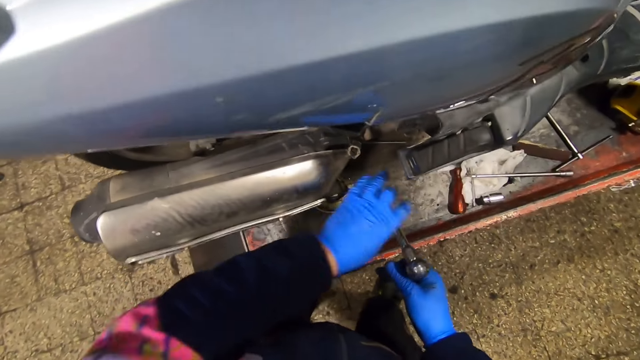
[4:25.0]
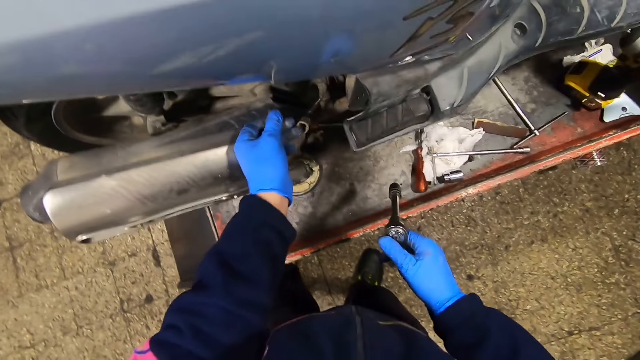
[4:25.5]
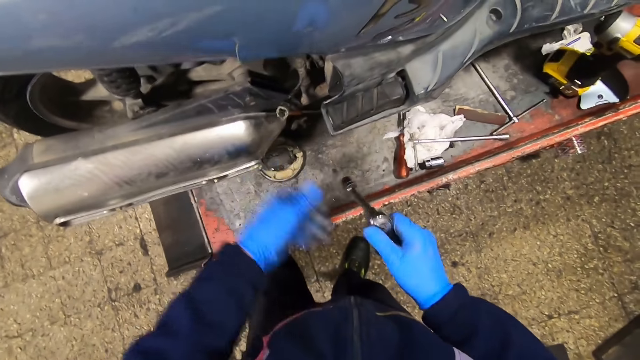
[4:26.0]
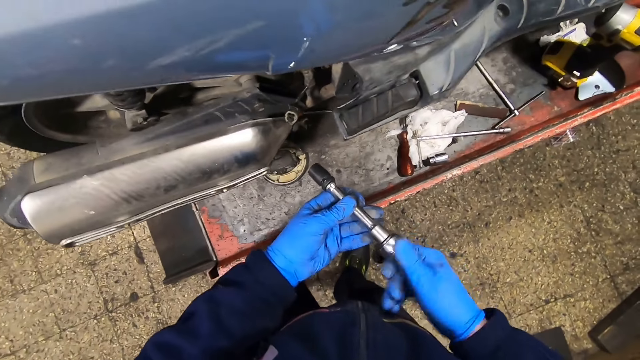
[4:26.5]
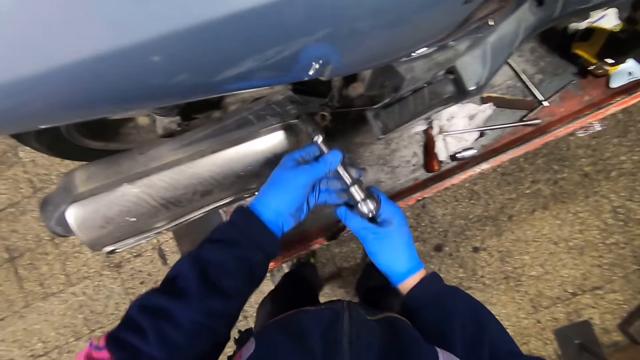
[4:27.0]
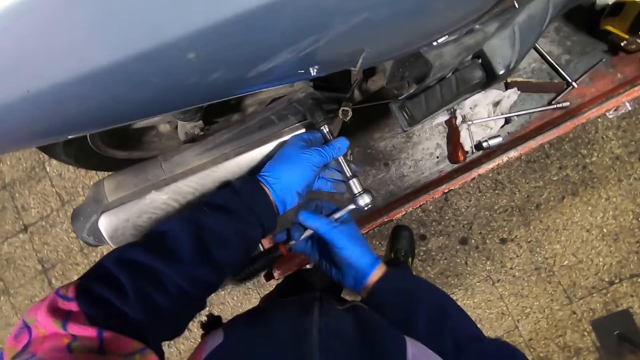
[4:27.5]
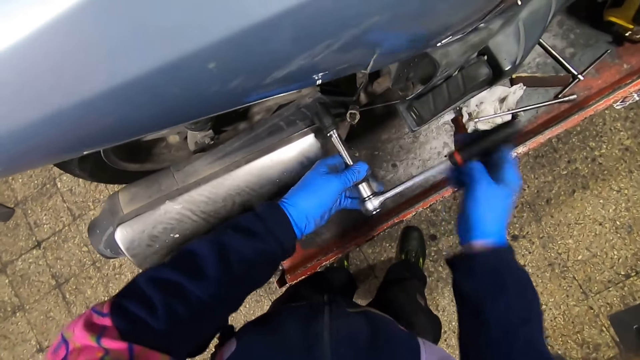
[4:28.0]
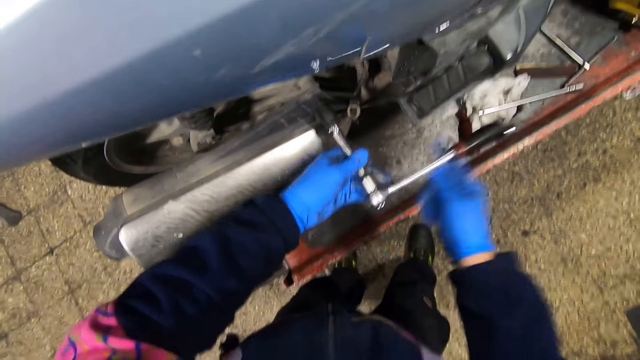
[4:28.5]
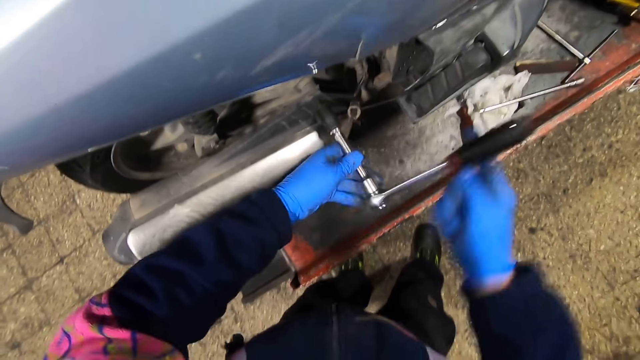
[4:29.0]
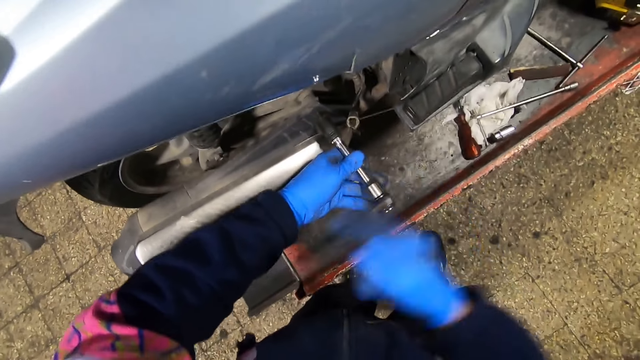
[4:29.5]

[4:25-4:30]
The camera wearer holds the bolt and nut tightener in the wrench with both hands. They loosen another bolt in the exhaust pipe of the motorcycle with the bolt and nut tightener in the wrench in both hands.

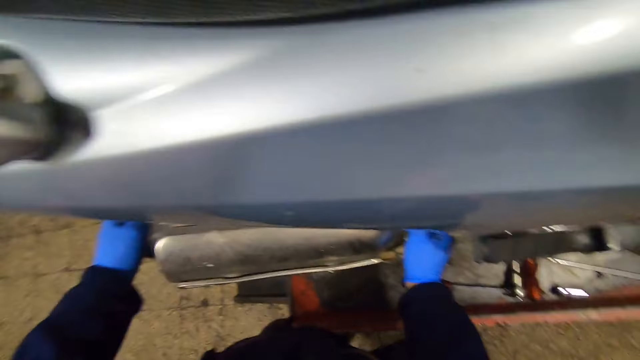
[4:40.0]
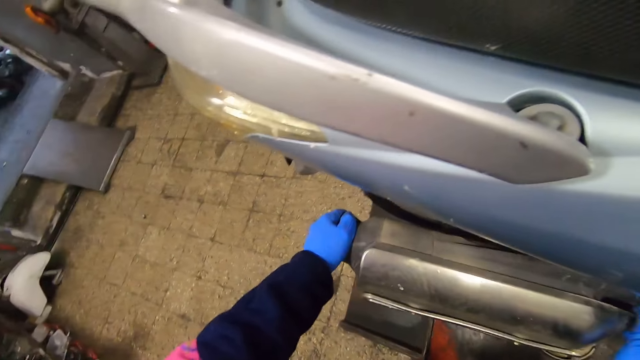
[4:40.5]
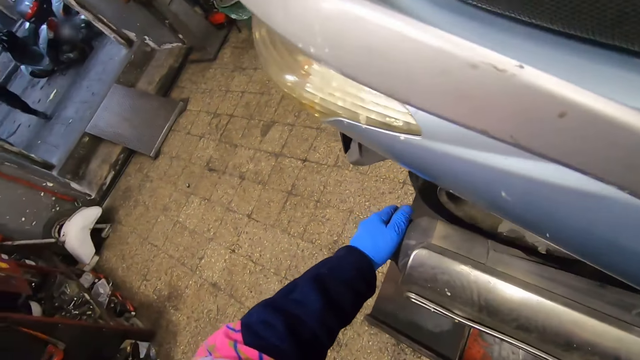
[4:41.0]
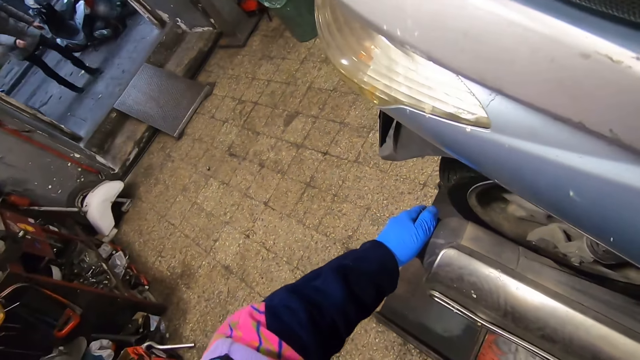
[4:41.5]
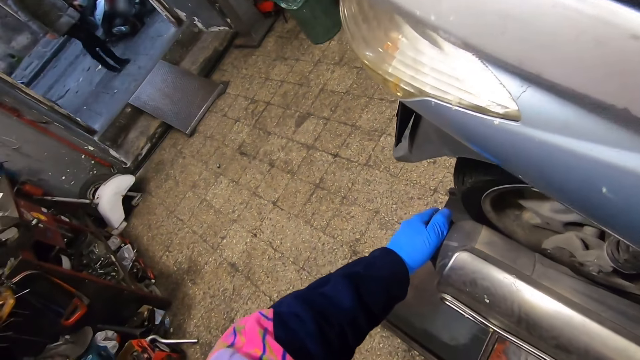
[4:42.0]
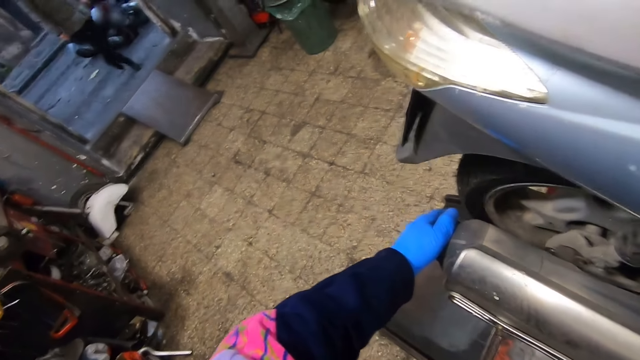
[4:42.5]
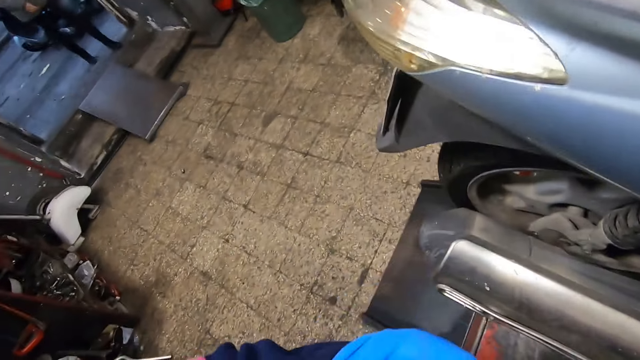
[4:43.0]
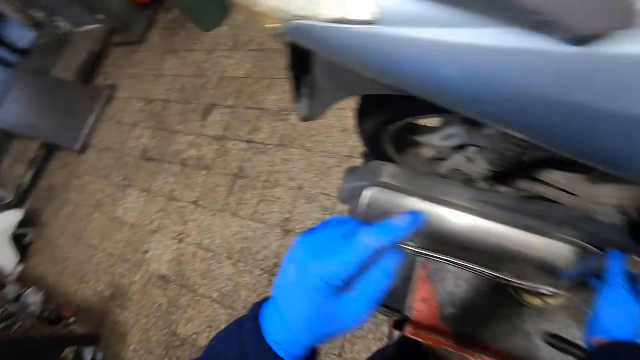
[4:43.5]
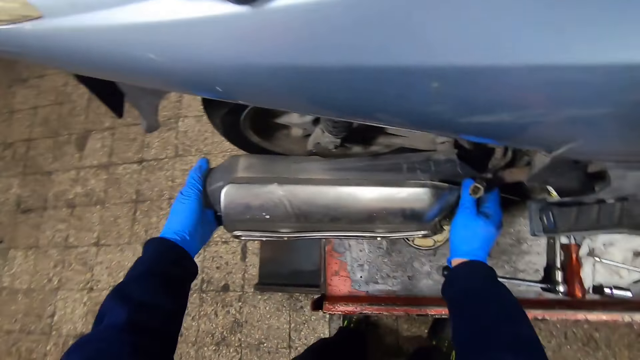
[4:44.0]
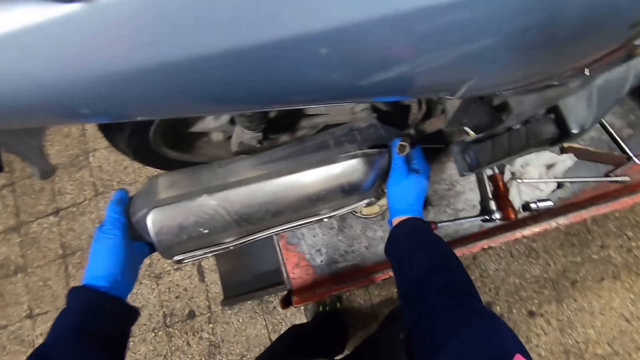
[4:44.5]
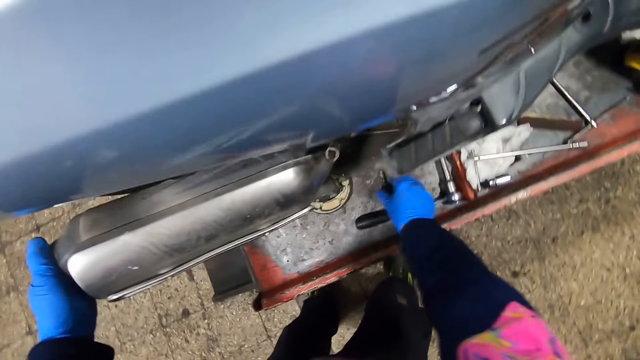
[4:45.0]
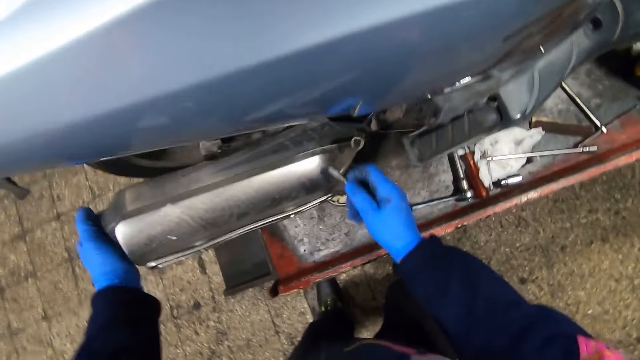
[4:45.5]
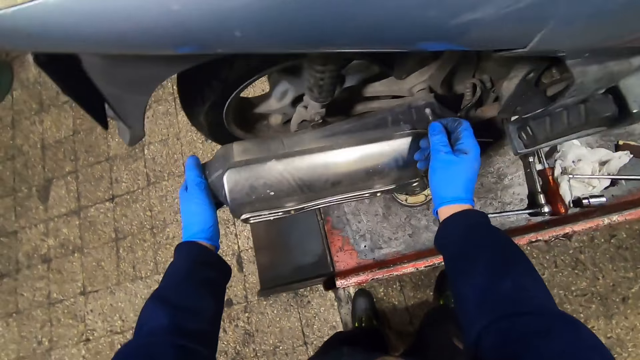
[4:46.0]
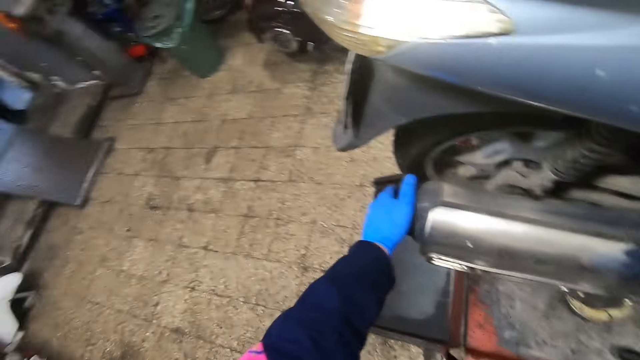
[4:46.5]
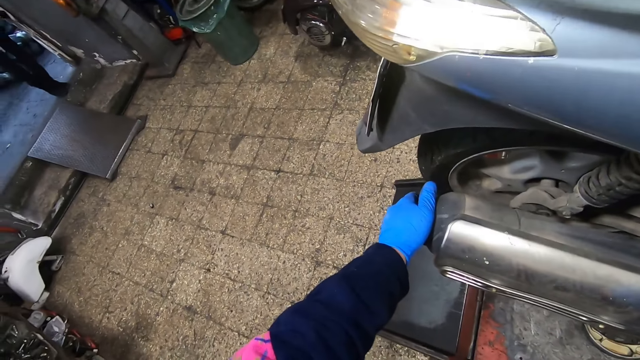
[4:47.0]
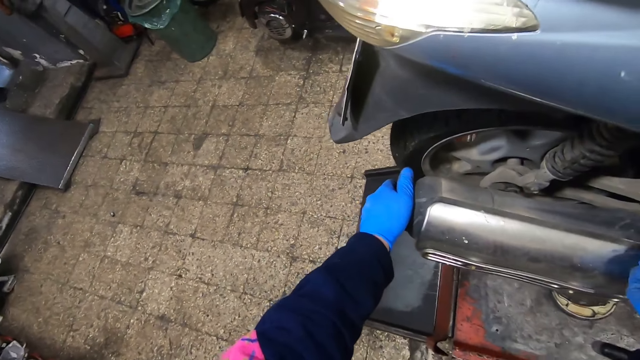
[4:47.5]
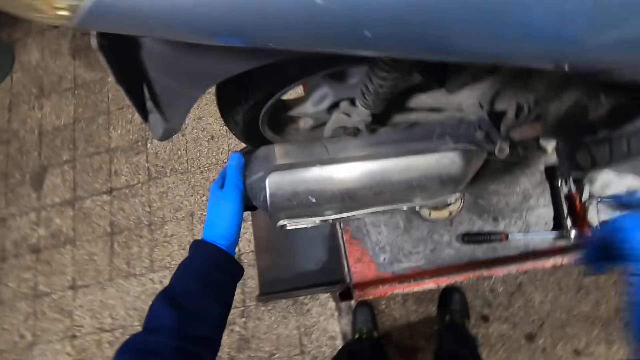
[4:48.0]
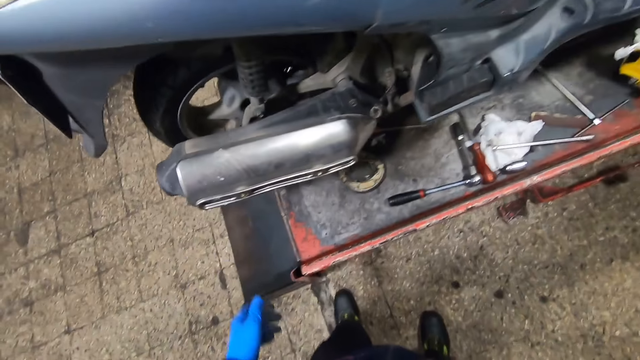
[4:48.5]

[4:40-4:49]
The camera wearer adjusts the exhaust pipe. He touches his face with his left hand. He holds the exhaust pipe with his left hand. He picks up another bolt from the car lift with his right hand. He fixes the bolt on the tire arm. He inserts the bolt in his right hand into a part of the exhaust pipe. He raises his right hand.
